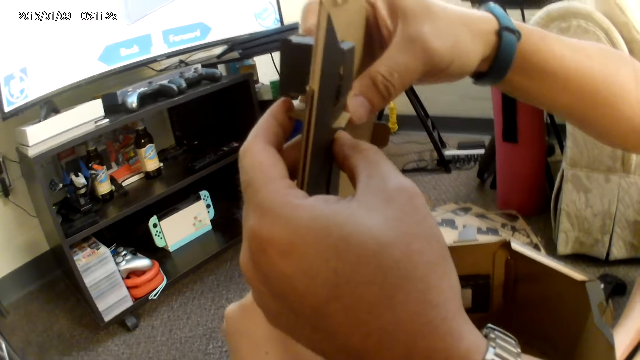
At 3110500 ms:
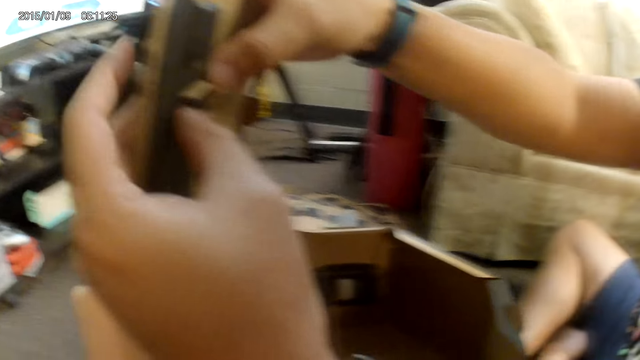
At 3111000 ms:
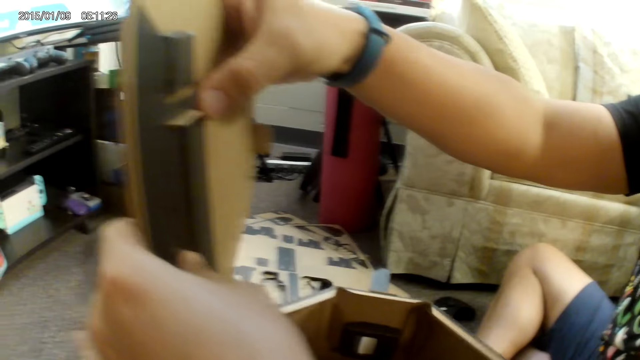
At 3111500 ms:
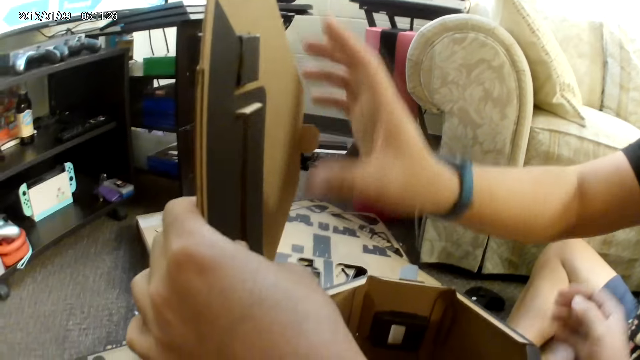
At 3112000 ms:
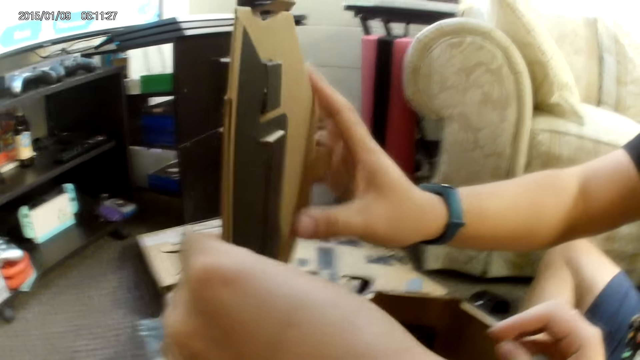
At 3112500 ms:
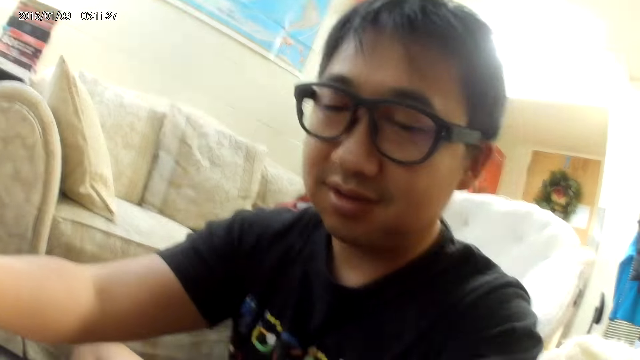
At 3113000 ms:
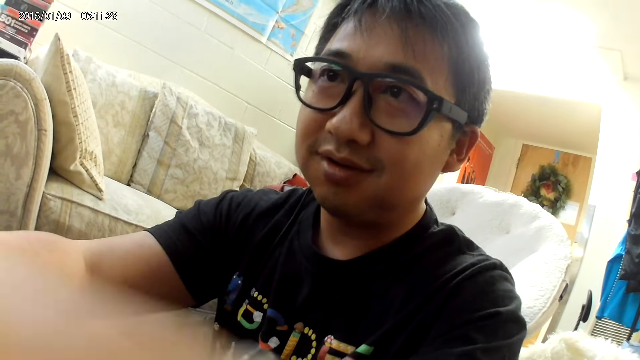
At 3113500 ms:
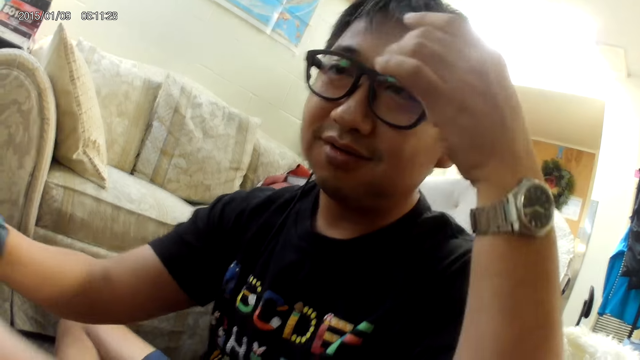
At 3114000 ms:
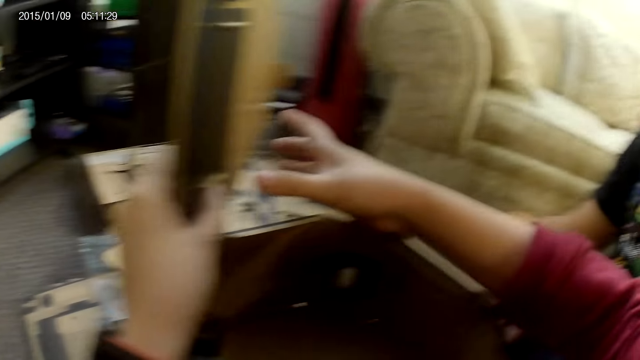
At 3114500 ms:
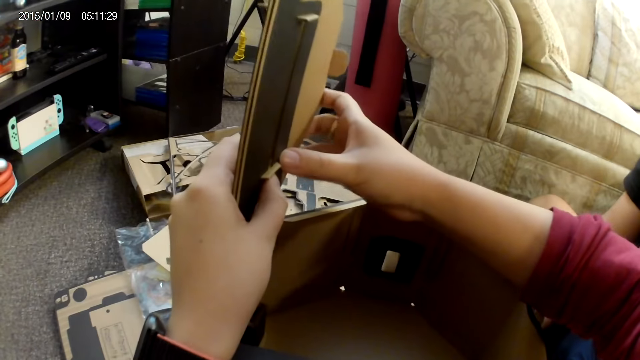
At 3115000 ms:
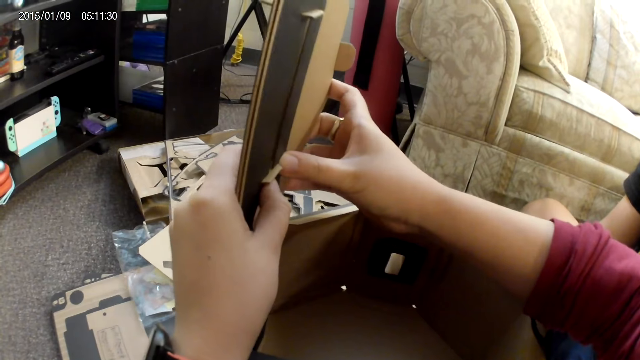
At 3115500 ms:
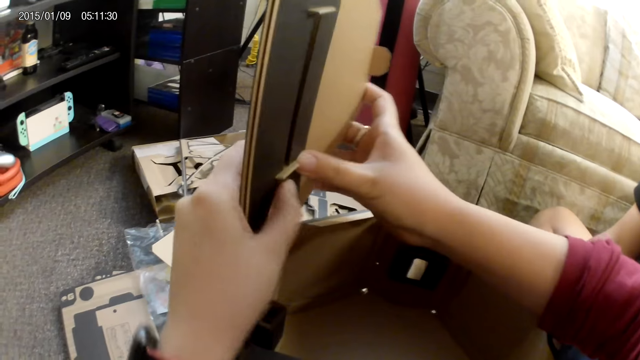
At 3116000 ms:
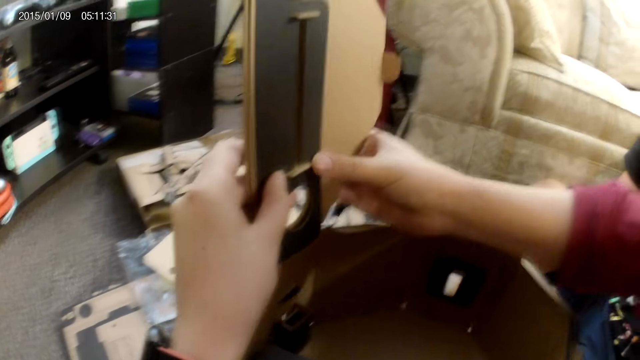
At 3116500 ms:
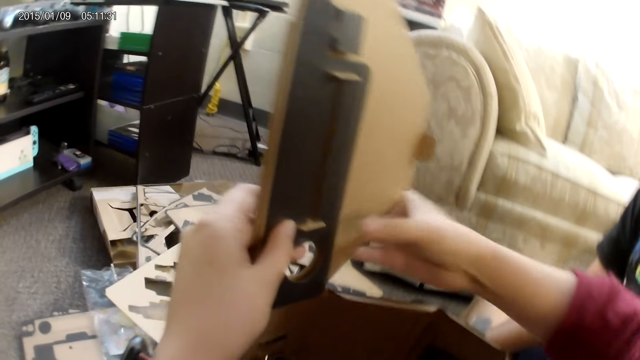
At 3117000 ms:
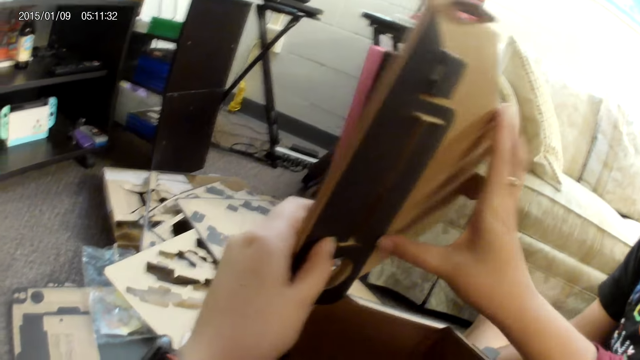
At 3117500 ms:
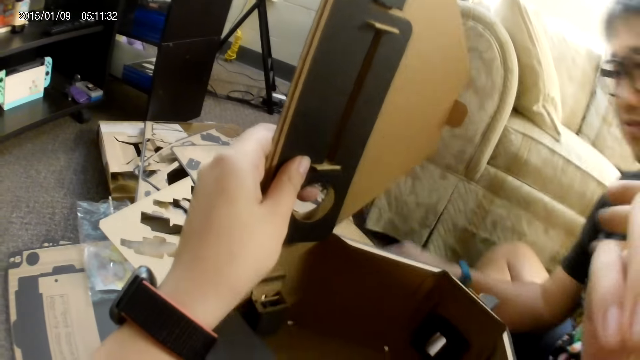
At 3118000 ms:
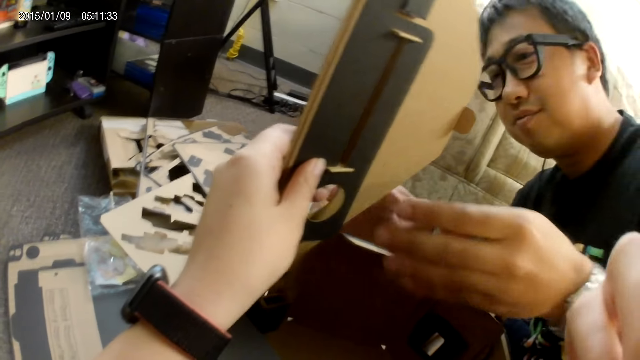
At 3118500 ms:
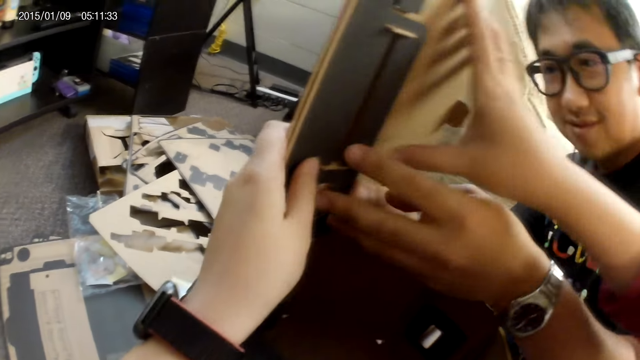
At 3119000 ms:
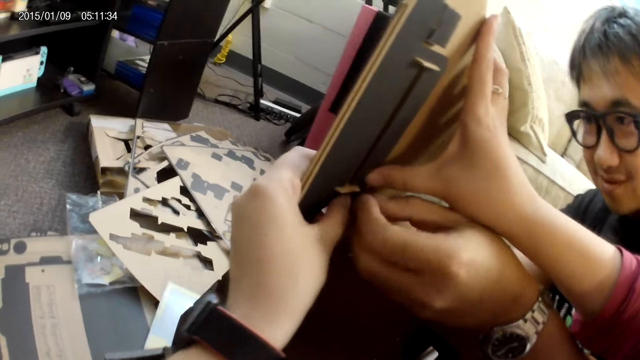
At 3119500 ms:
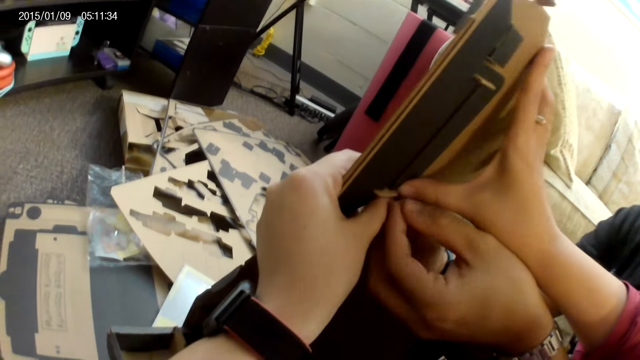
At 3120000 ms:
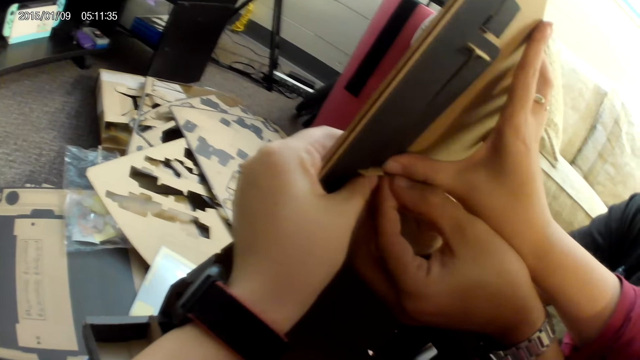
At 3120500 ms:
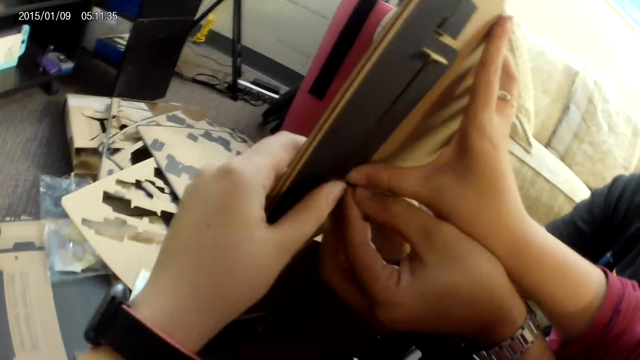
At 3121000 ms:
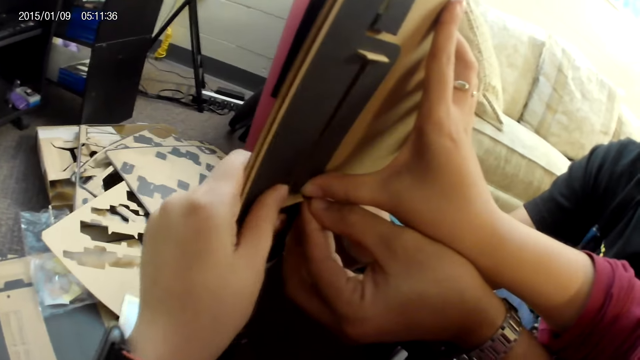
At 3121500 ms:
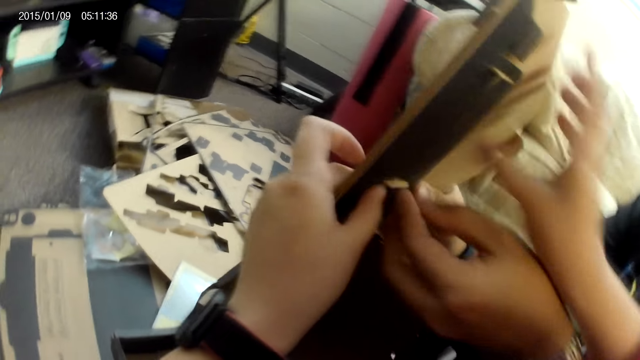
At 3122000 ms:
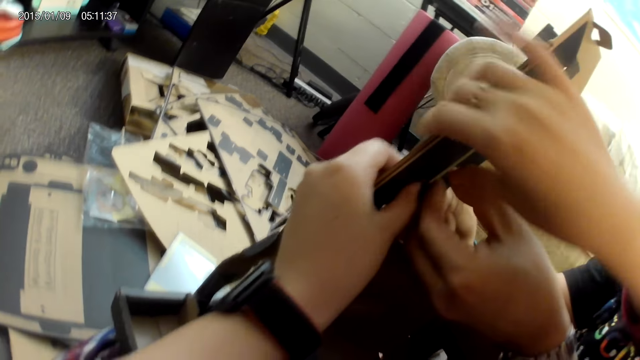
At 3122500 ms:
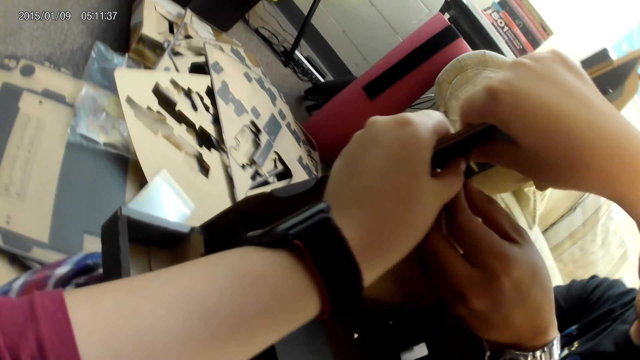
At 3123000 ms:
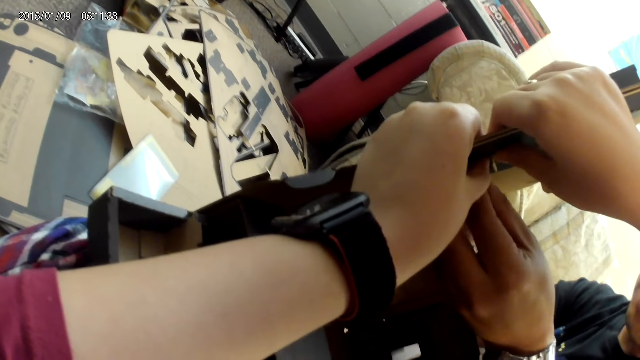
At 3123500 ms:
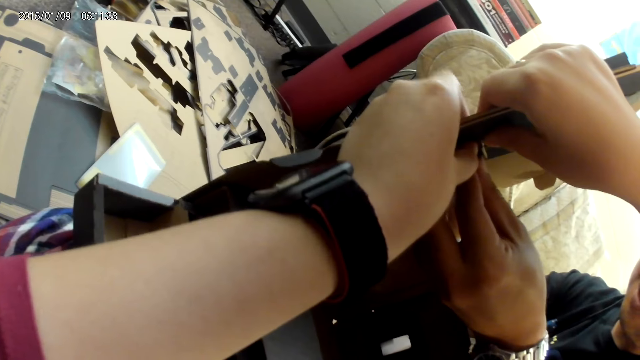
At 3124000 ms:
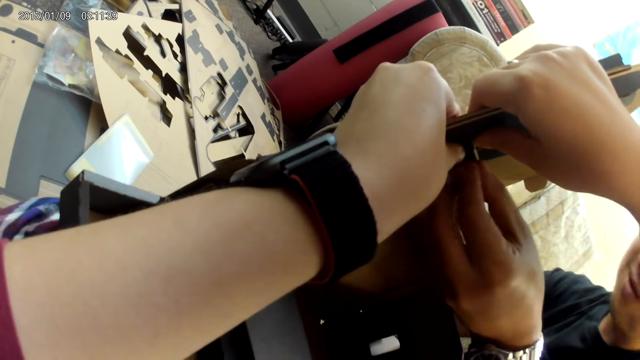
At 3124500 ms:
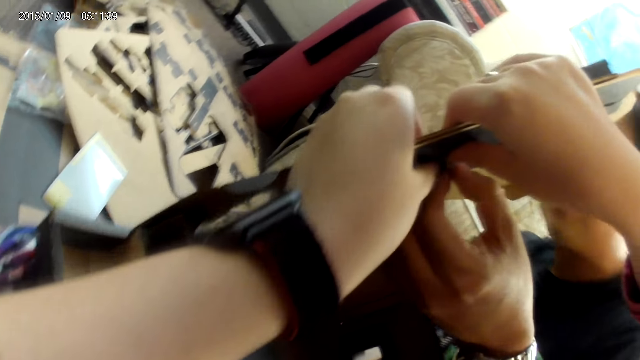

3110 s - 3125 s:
The camera wearer looks at a man. The man touches his head with his left hand. The camera wearer touches the cardboard with her right hand. She assists the man to attach the cartons. She adjusts the cardboard with both hands. The man holds the cardboard with his left hand and adjusts the cardboard.

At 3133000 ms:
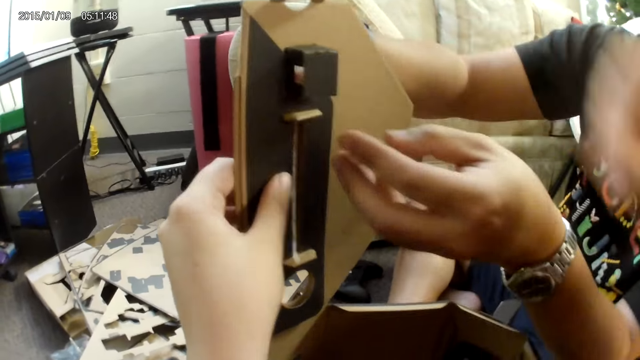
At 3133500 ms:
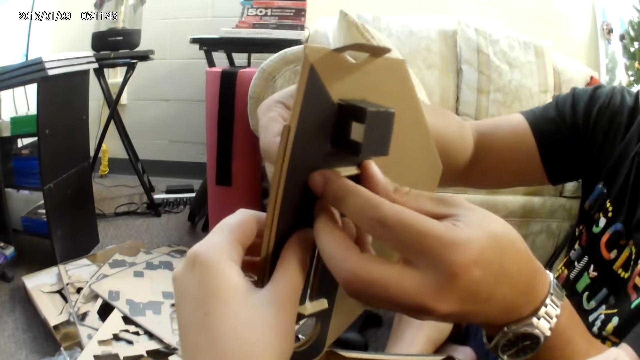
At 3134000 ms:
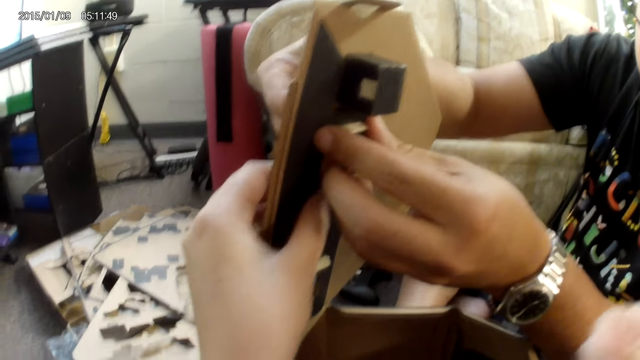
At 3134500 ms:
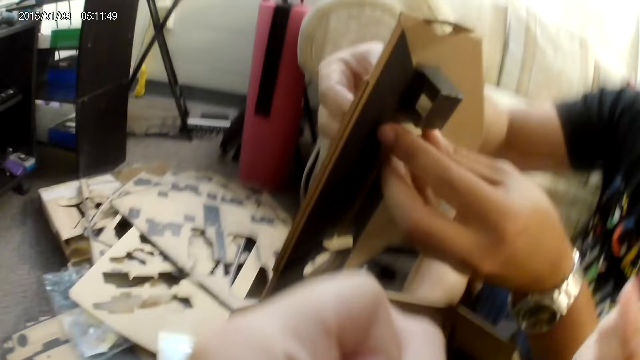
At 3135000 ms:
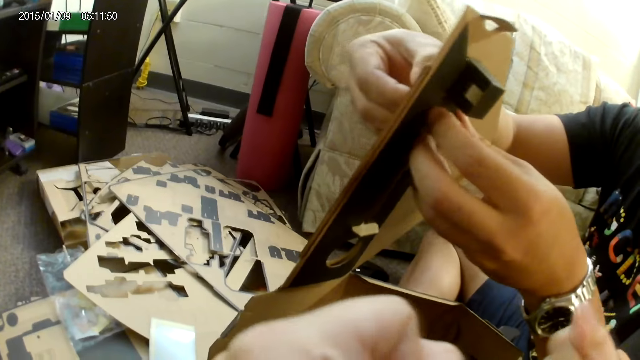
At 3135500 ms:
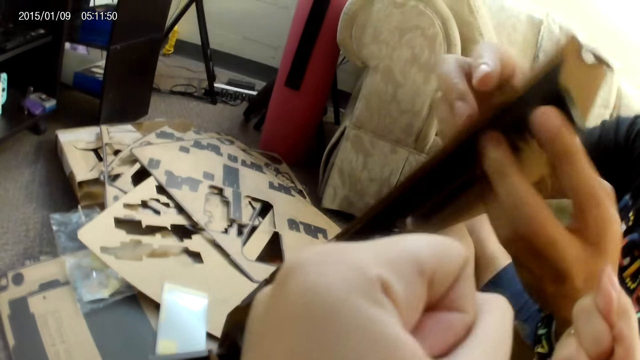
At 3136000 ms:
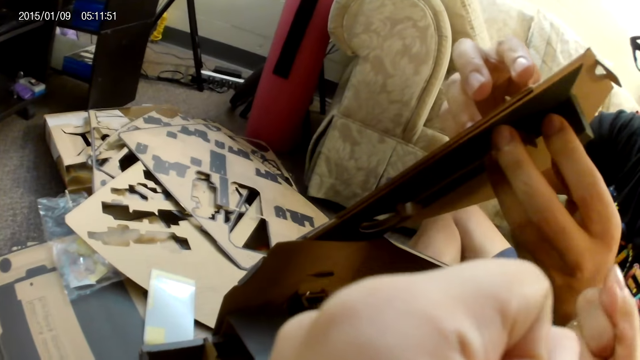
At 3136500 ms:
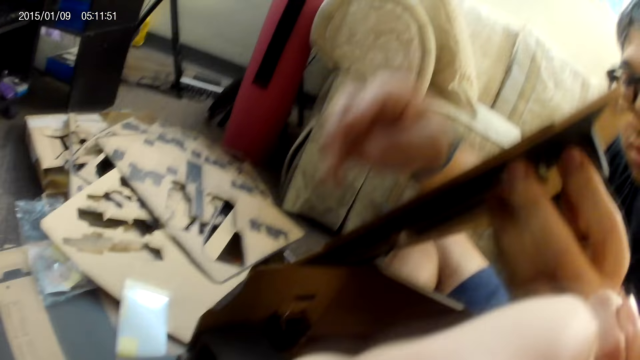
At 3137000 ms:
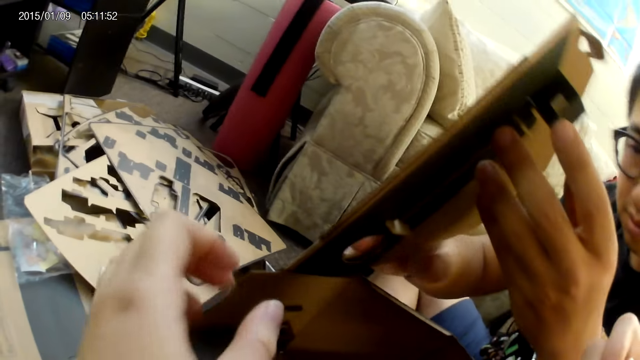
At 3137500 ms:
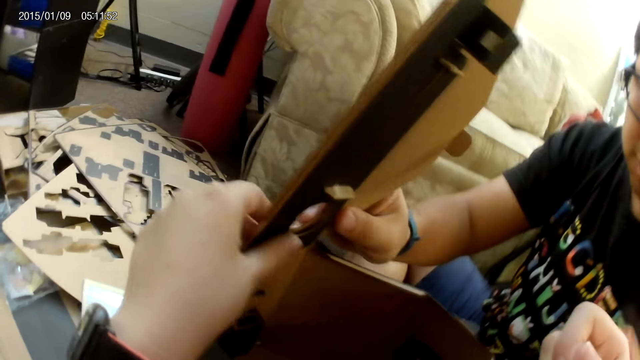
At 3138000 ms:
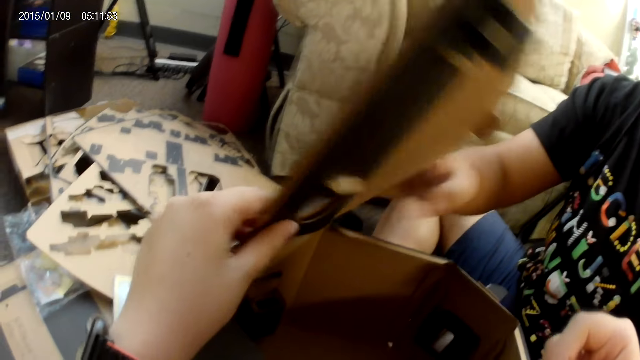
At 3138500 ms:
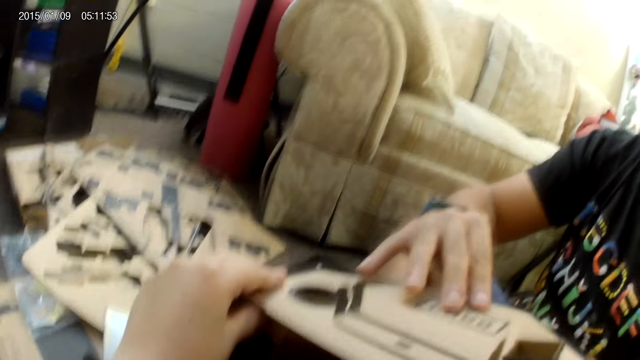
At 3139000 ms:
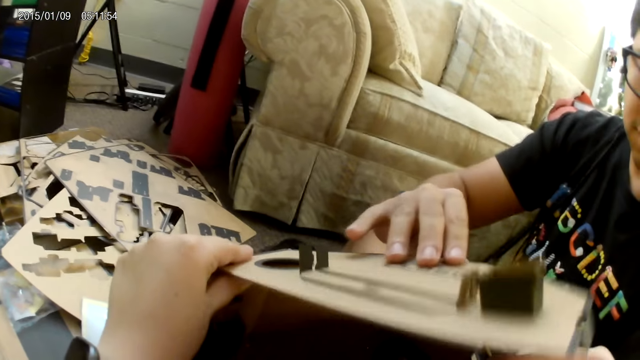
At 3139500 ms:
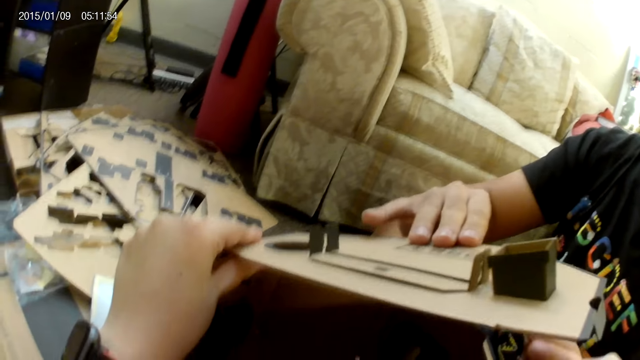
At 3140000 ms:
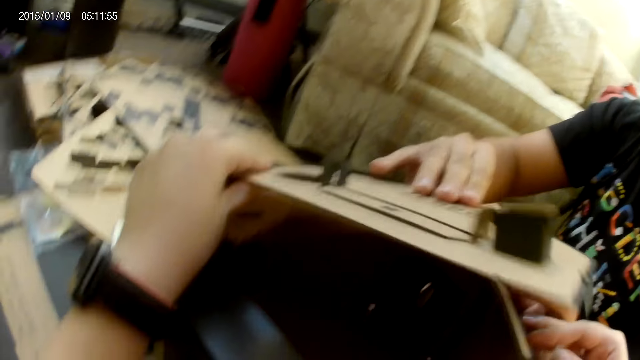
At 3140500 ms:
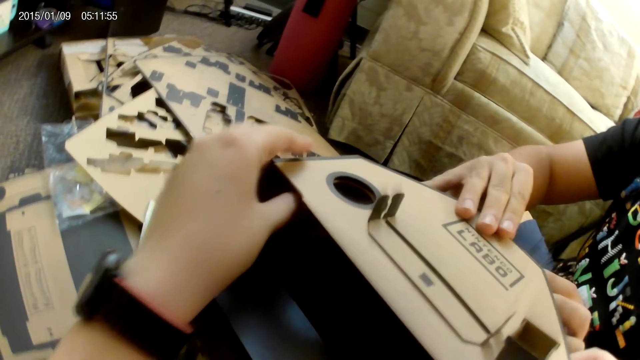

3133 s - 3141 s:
The camera wearer removes the hands on the box. She touches the cardboard with her left hand and closes the cardboard with her left hand. A man touches the cardboard with his right hand.
